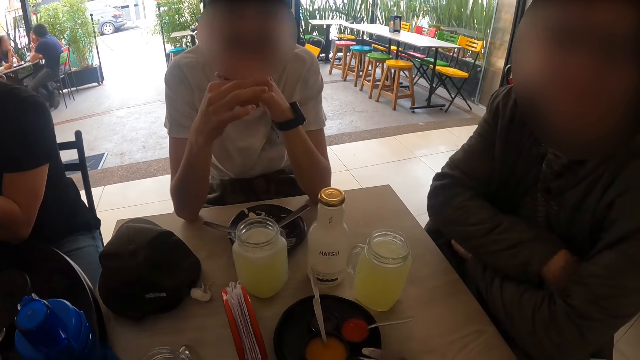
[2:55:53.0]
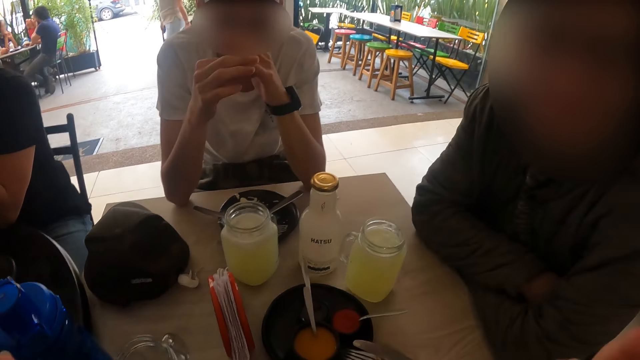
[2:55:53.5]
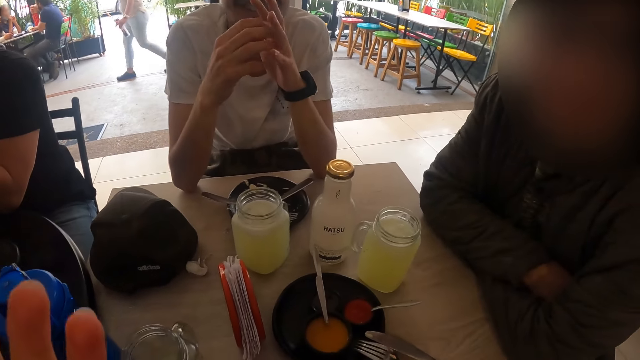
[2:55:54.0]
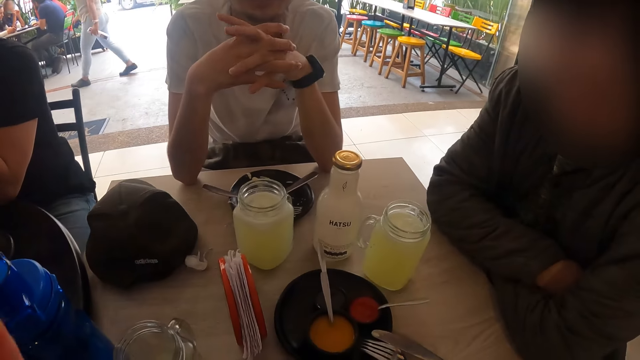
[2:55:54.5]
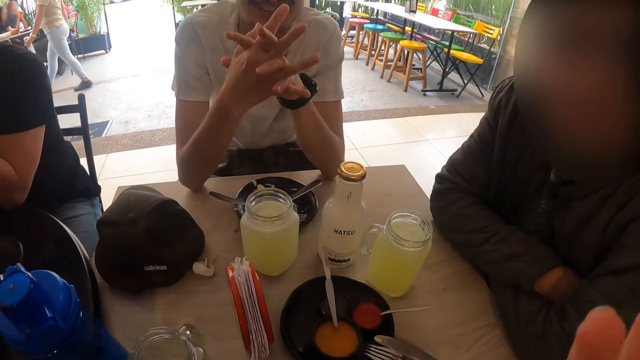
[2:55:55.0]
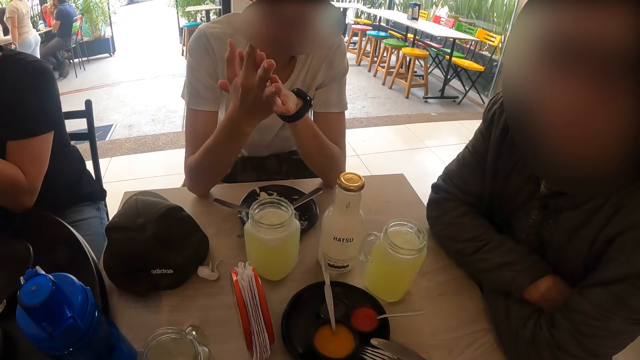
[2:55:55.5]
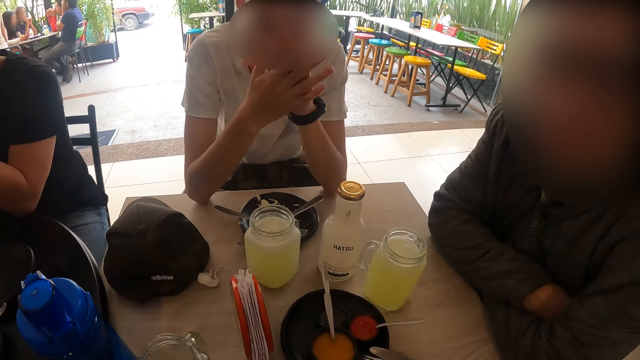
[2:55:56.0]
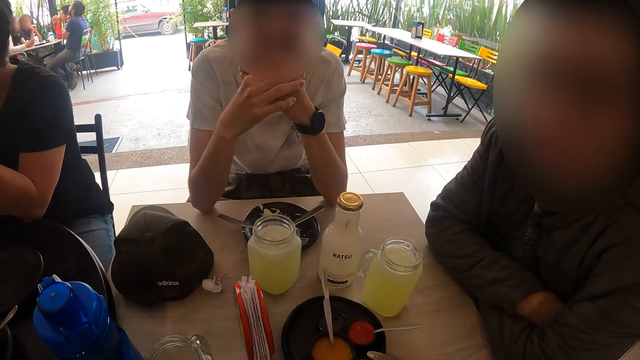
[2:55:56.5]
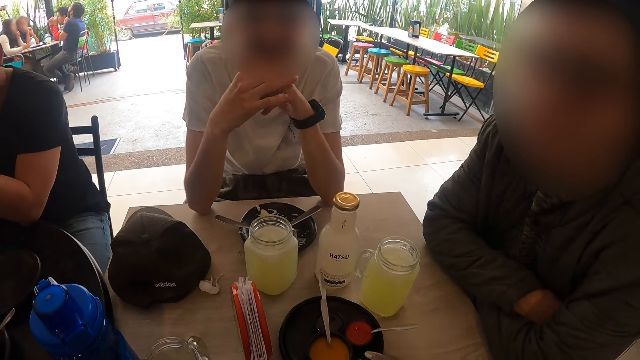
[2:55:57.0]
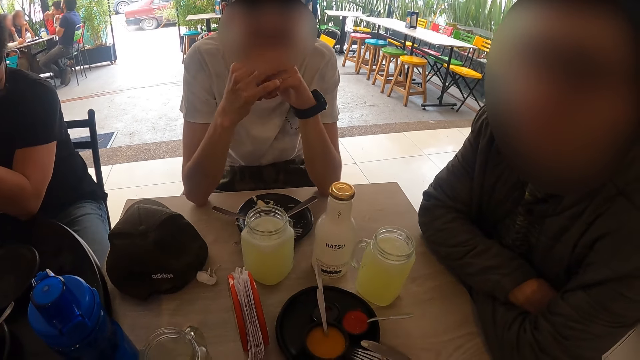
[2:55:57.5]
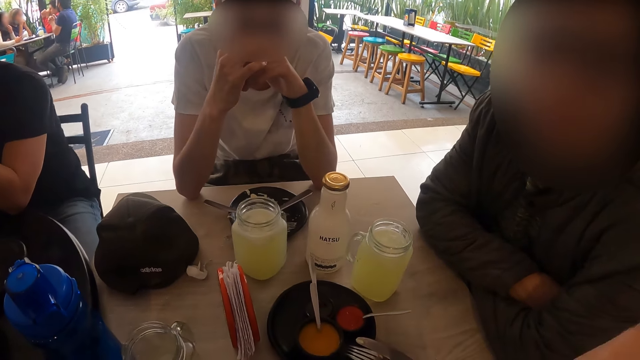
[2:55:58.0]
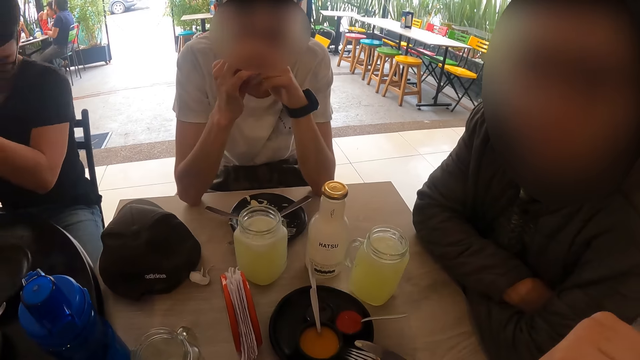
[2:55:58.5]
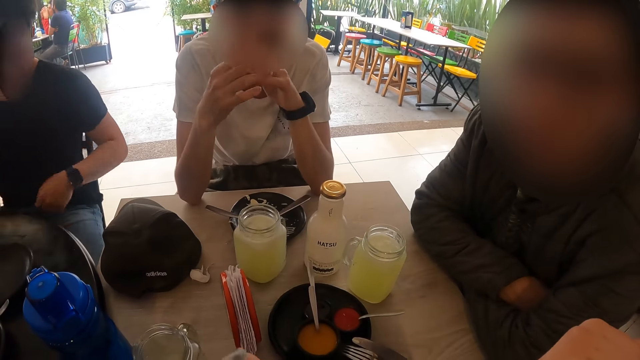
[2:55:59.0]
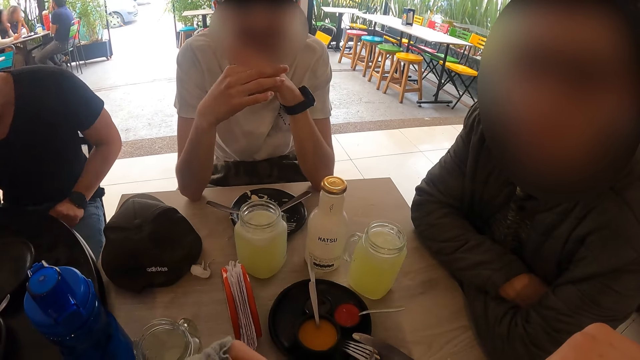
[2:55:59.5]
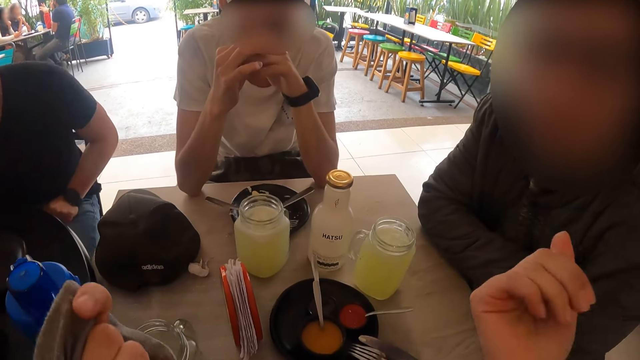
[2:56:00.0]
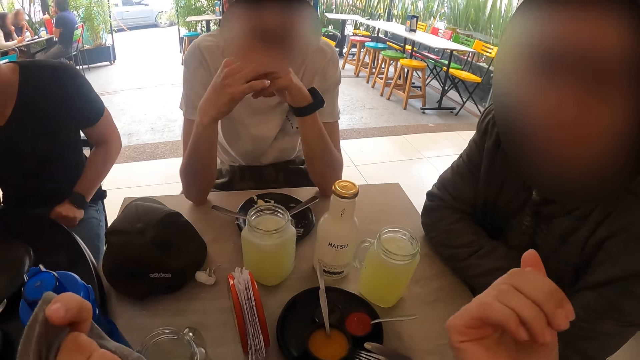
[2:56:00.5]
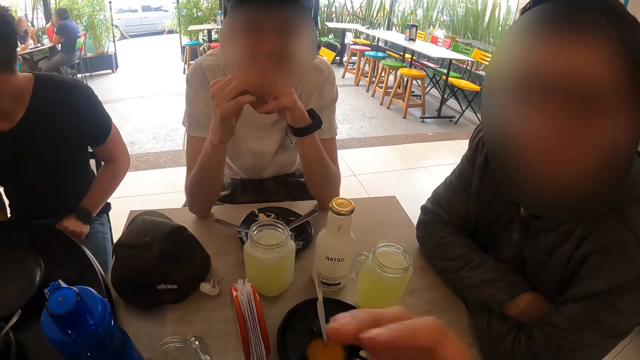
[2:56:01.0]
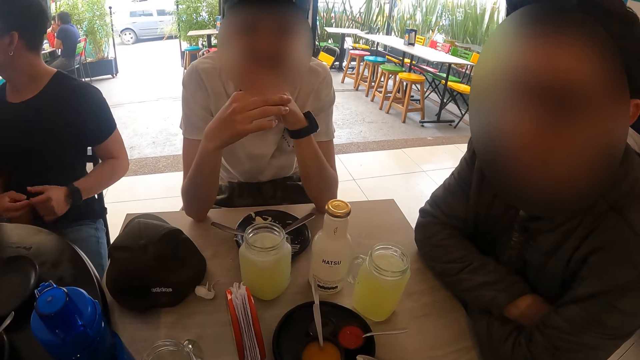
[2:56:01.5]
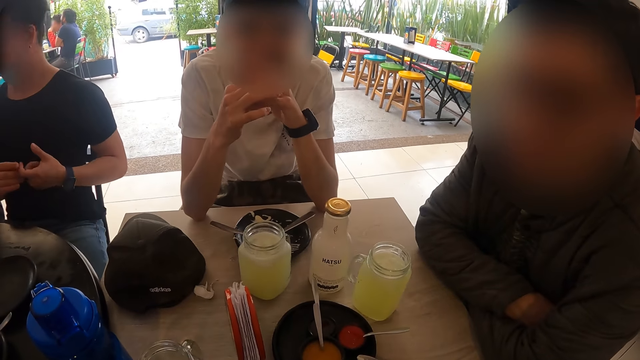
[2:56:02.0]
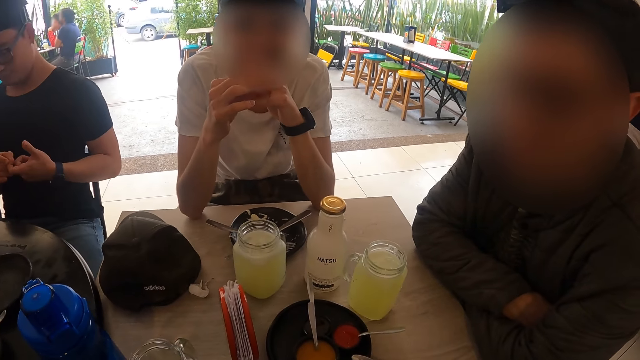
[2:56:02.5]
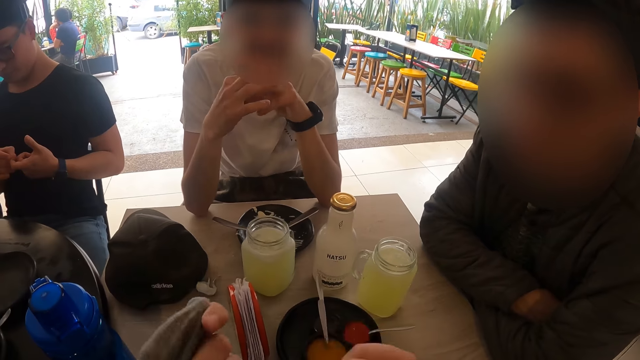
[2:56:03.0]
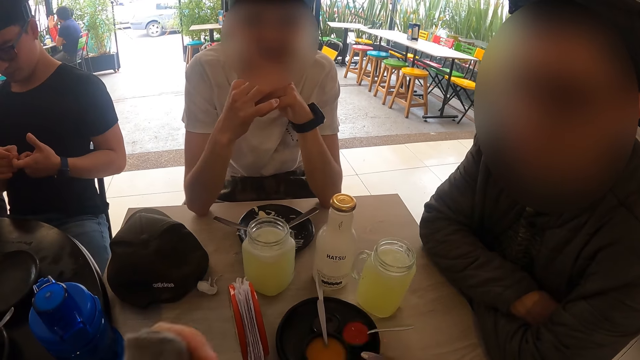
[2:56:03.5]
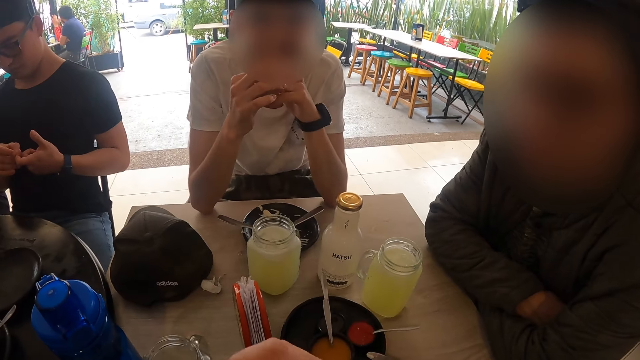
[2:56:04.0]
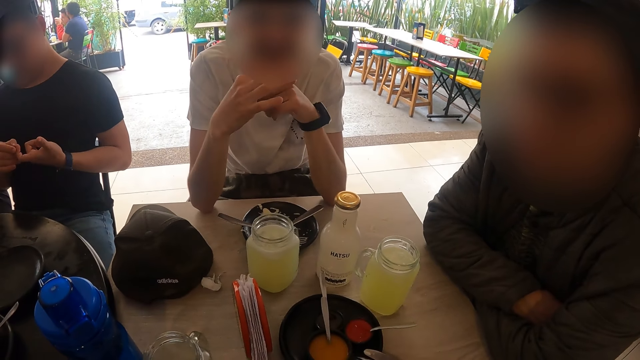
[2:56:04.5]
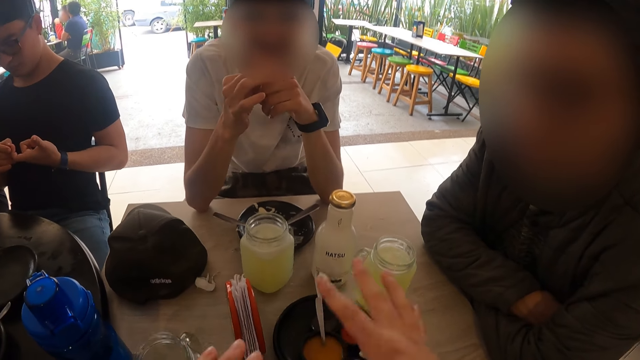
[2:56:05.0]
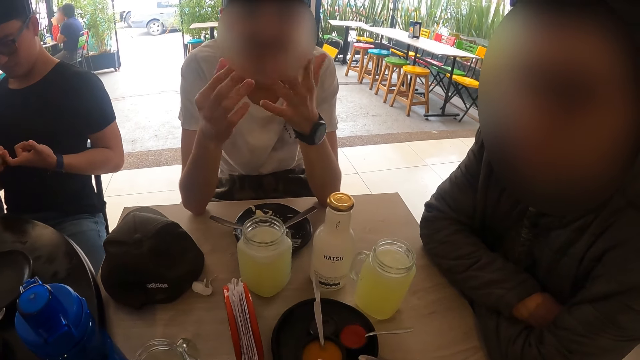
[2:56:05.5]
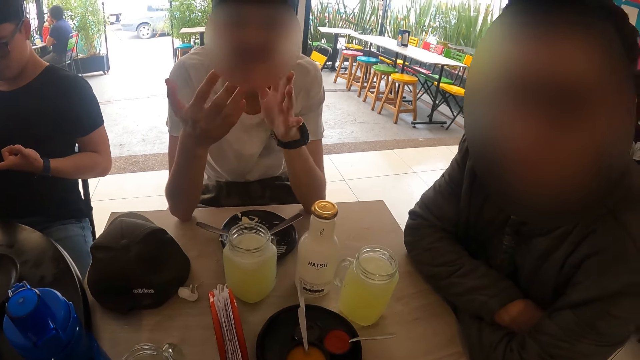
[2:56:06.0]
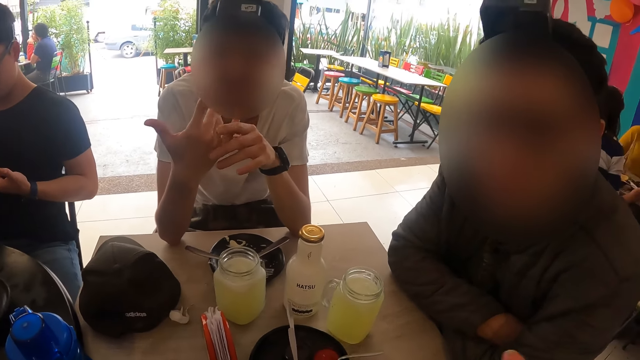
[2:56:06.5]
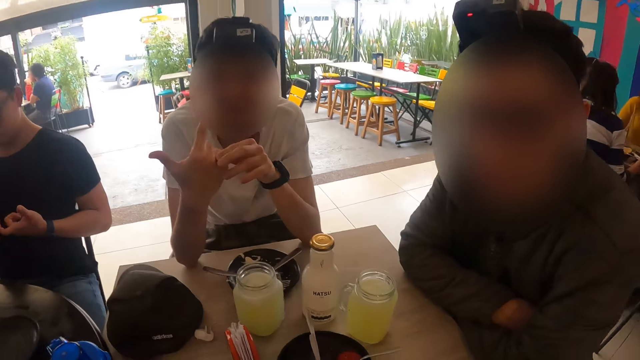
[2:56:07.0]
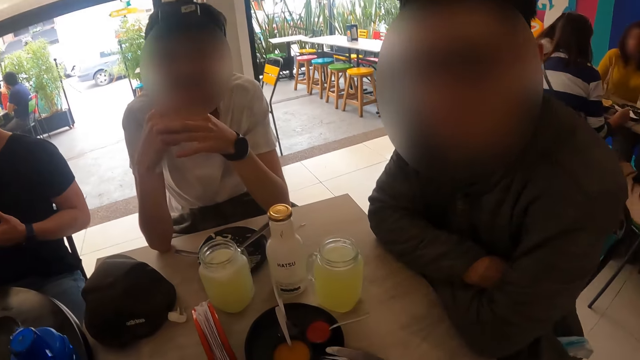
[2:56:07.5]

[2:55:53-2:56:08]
A man folds his arms. Another man puts his fingers together and rubs his hands together. The camera wearer demonstrates with his hand. Another man scratches his left hand with his right hand. The second man rubs his hands together.

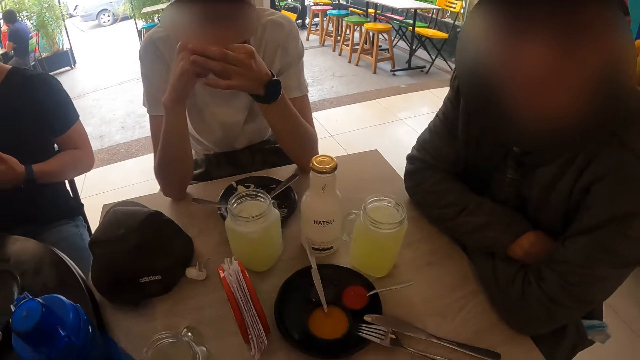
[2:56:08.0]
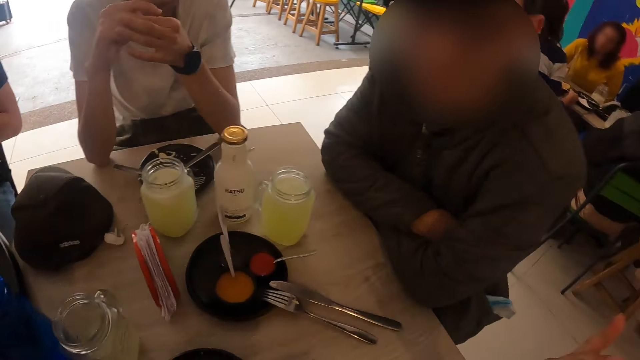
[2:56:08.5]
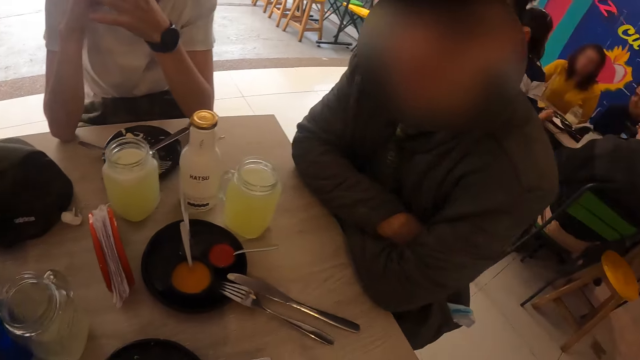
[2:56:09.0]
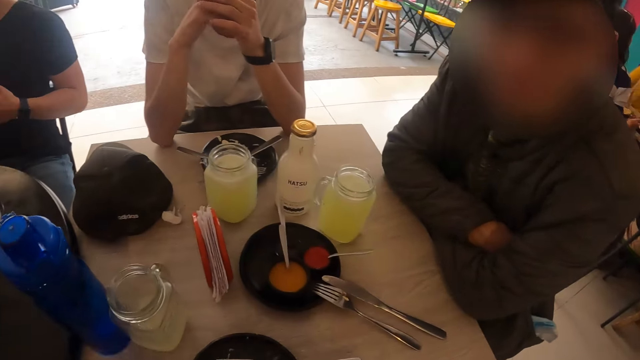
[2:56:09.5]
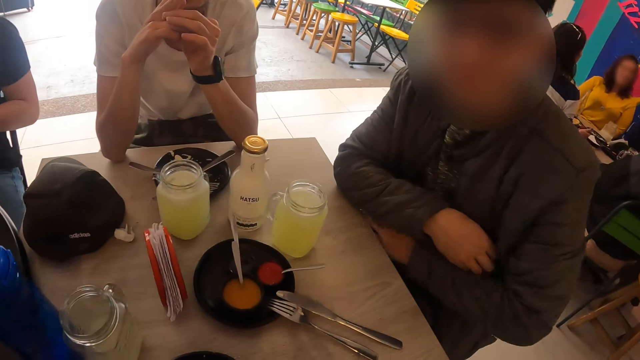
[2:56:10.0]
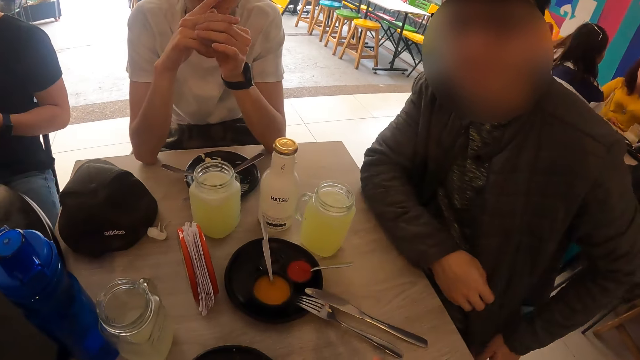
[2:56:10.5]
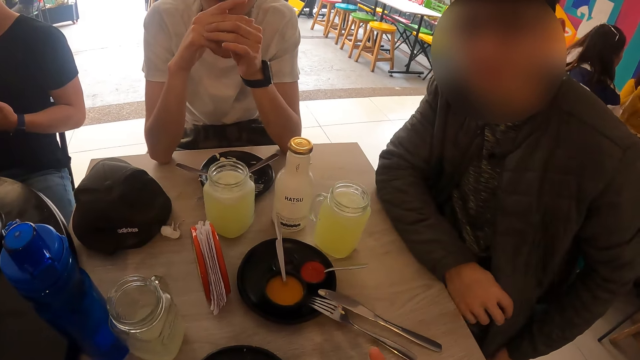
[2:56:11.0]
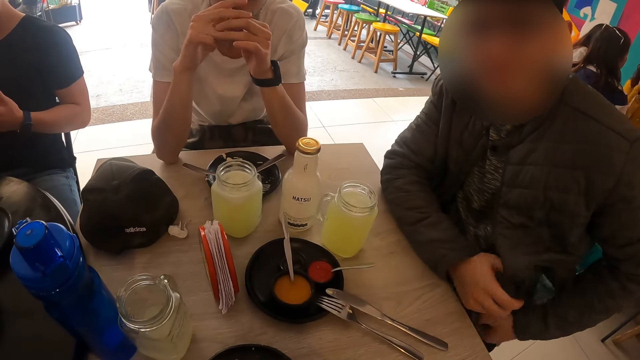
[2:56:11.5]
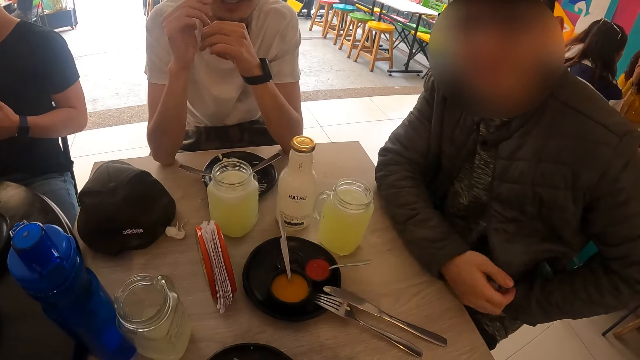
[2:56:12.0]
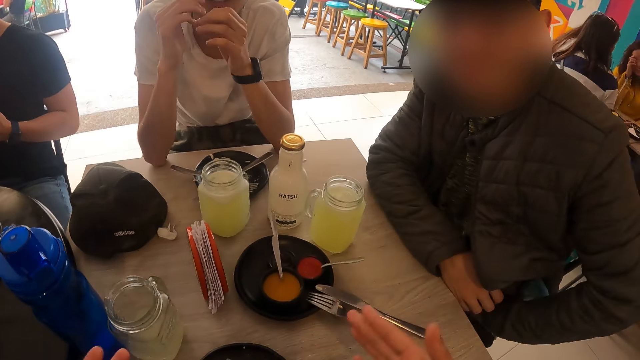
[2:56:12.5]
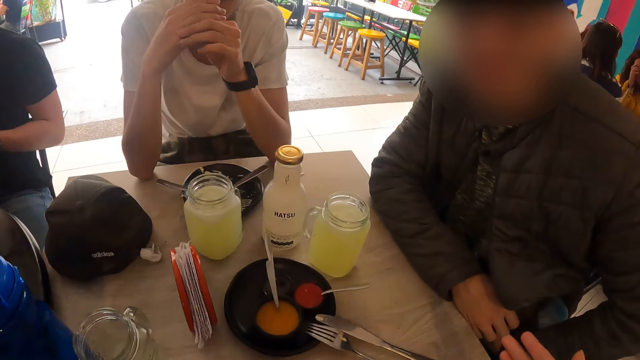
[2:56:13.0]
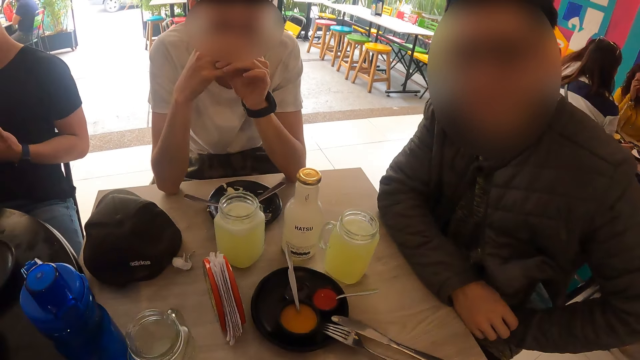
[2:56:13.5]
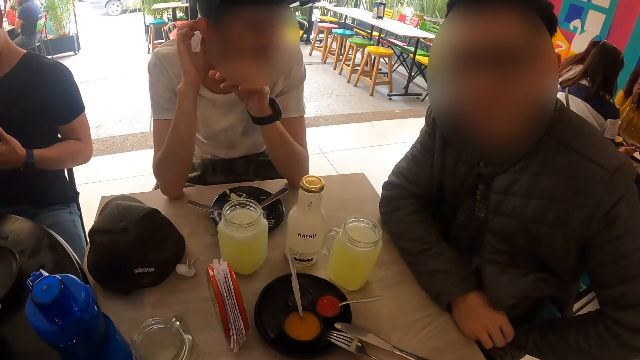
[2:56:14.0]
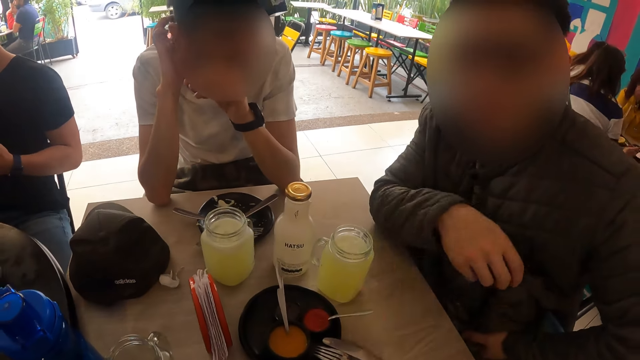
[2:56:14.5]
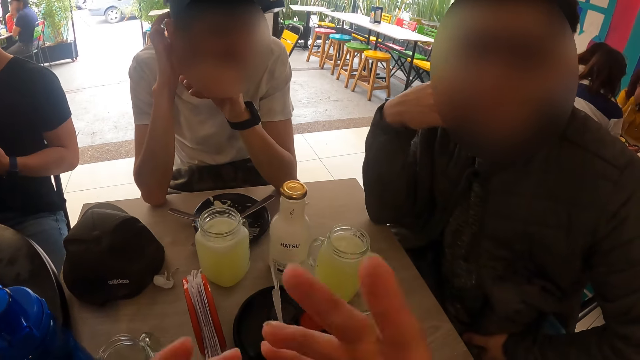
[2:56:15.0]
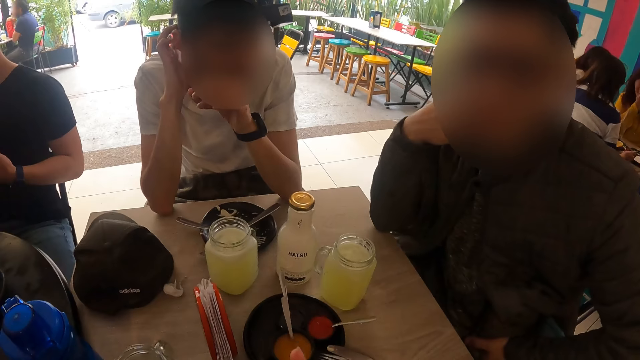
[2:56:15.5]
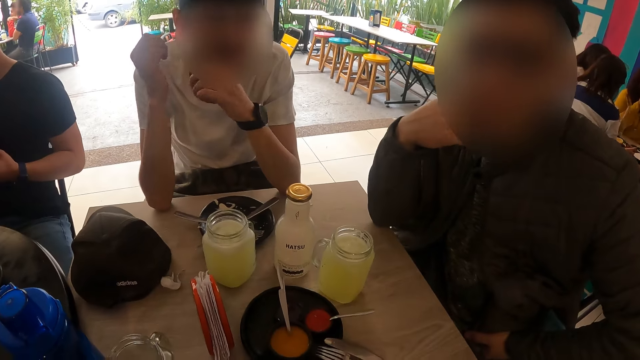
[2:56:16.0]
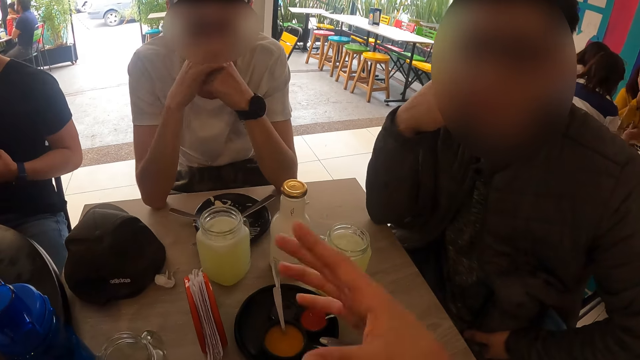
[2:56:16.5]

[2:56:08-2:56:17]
The camera wearer looks around. A man adjusts his sweater to his thigh with his left hand and scratches himself. The camera wearer demonstrates with his hand. Another man scratches his head with his right hand.
